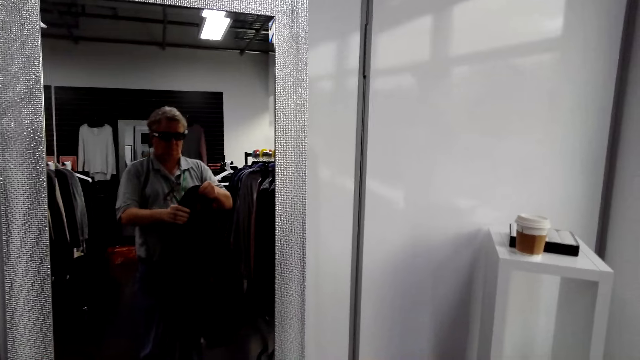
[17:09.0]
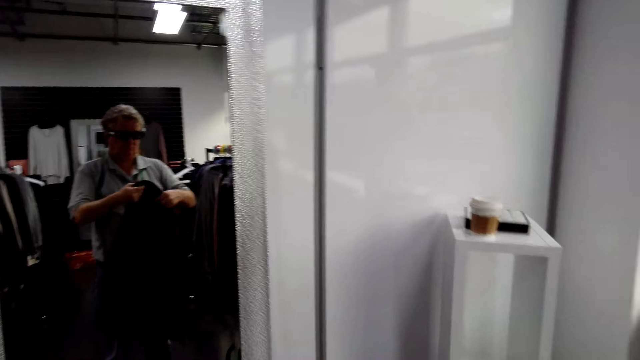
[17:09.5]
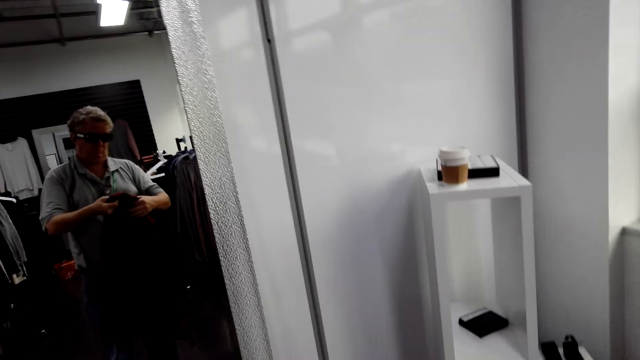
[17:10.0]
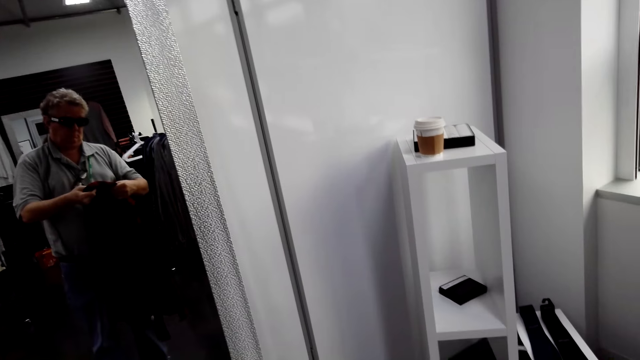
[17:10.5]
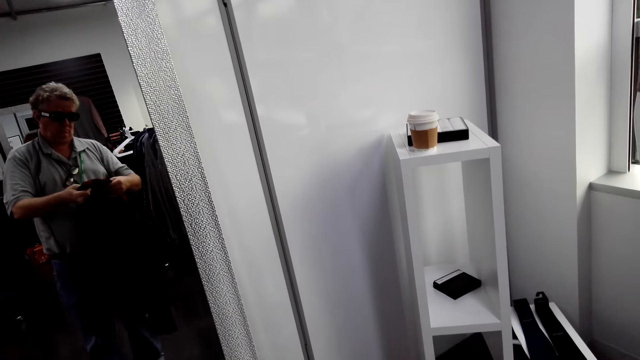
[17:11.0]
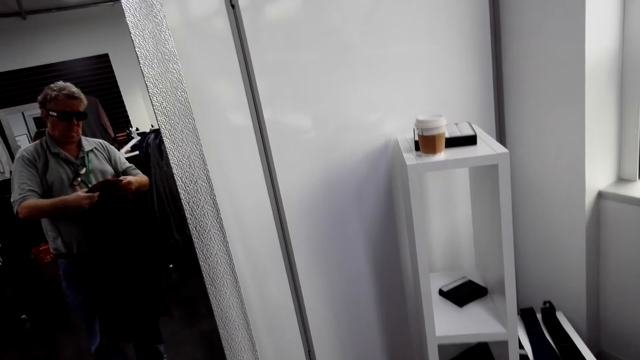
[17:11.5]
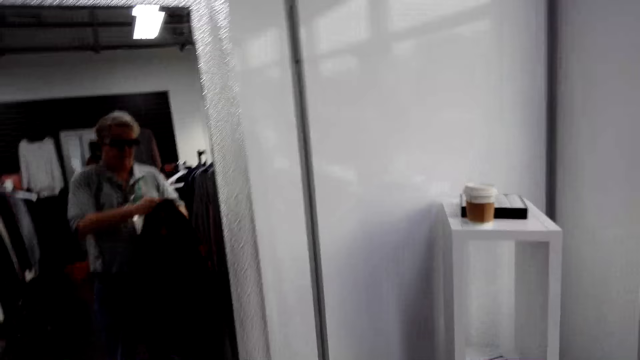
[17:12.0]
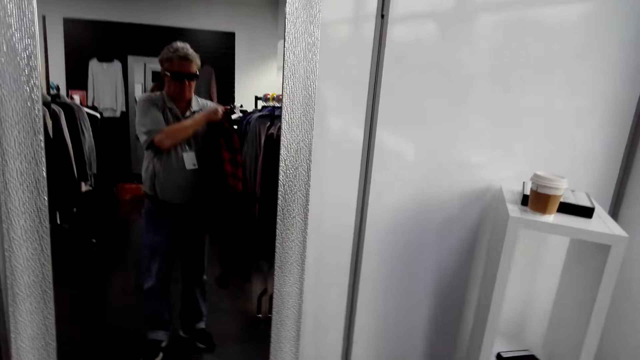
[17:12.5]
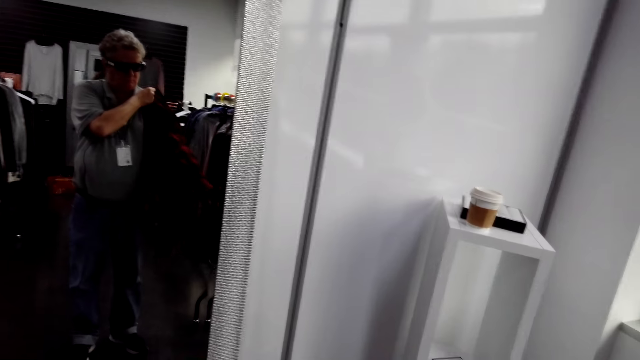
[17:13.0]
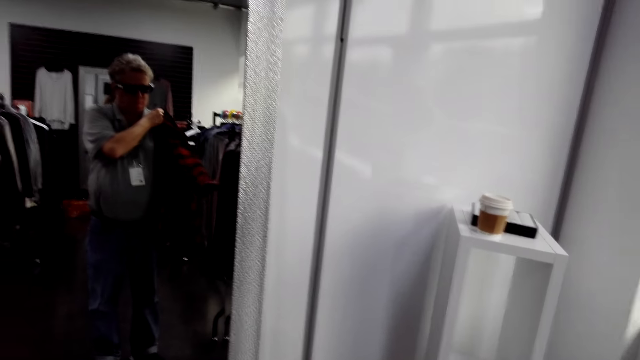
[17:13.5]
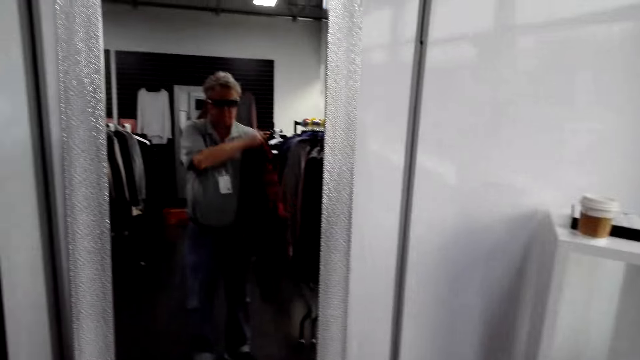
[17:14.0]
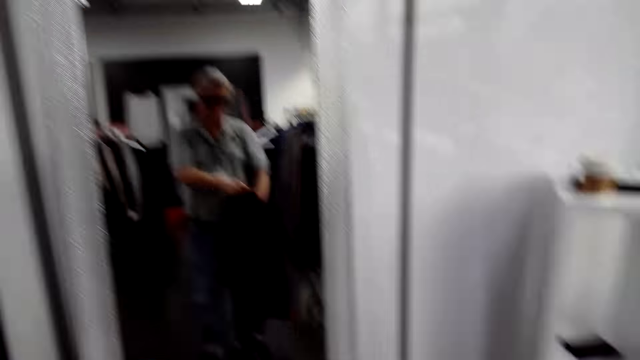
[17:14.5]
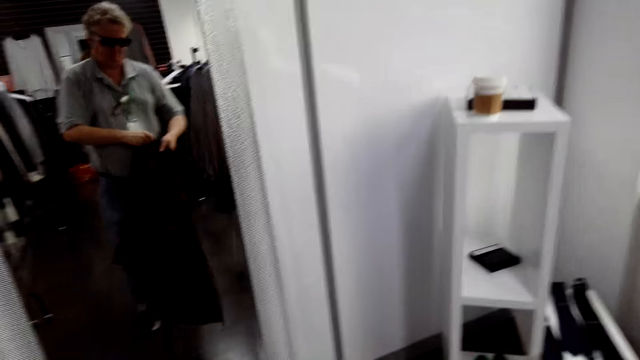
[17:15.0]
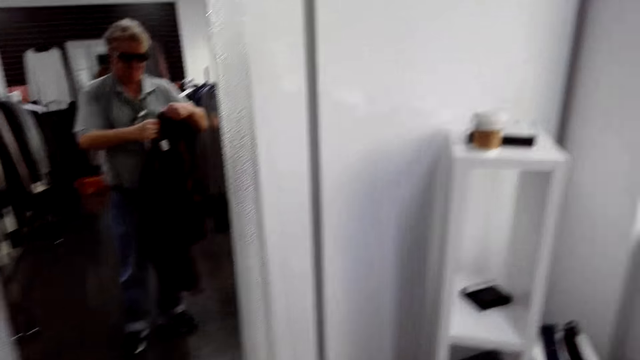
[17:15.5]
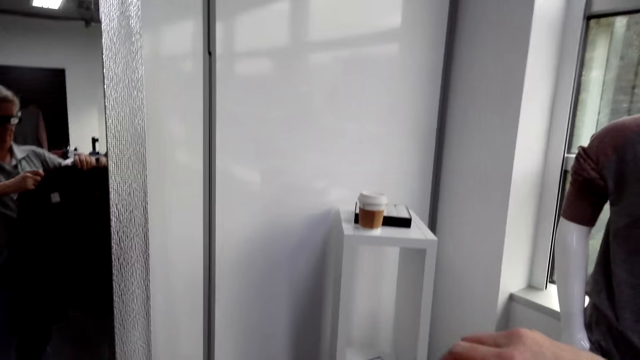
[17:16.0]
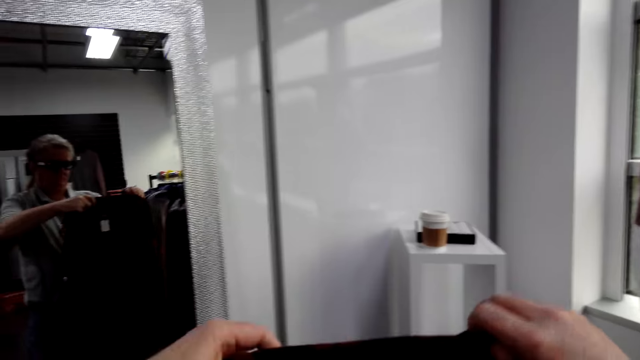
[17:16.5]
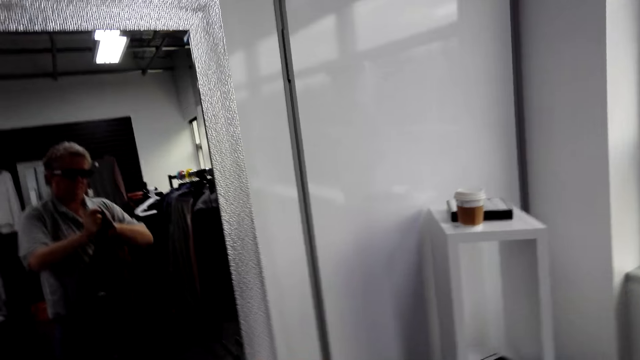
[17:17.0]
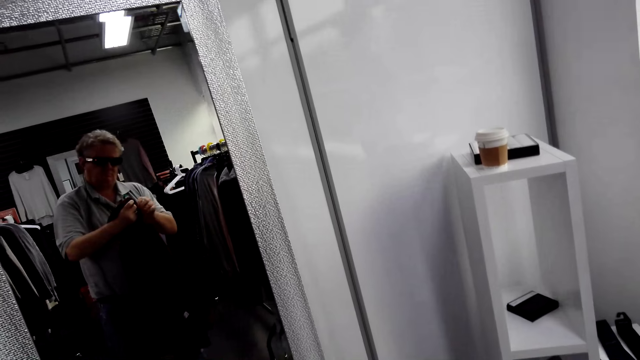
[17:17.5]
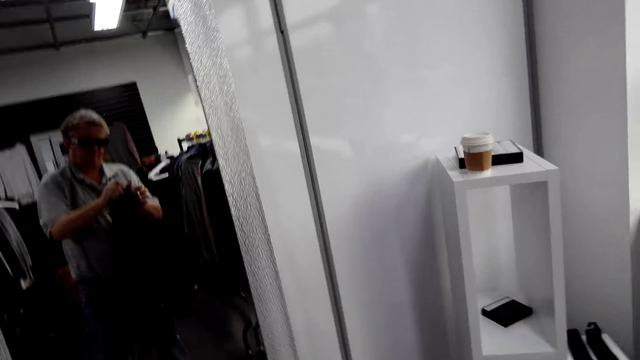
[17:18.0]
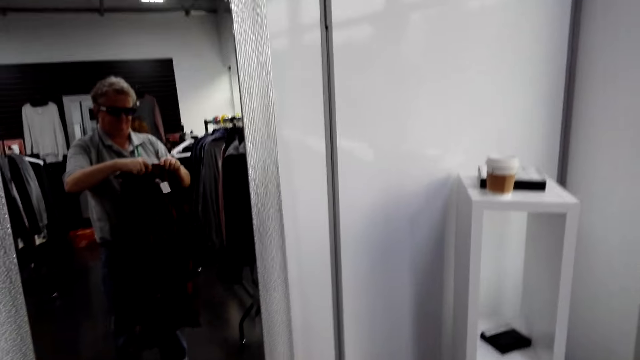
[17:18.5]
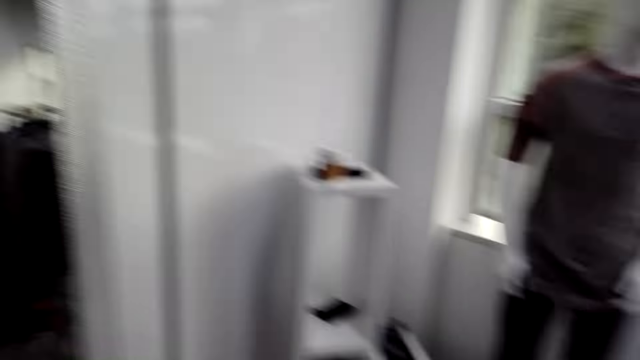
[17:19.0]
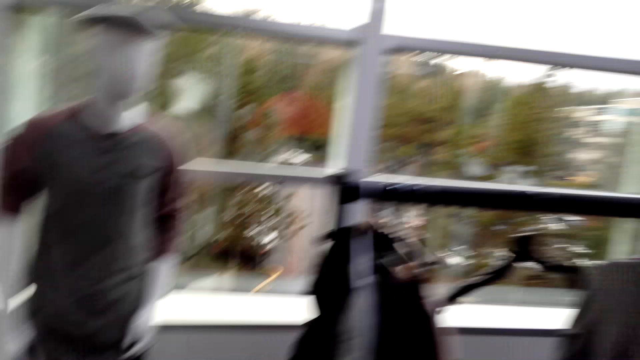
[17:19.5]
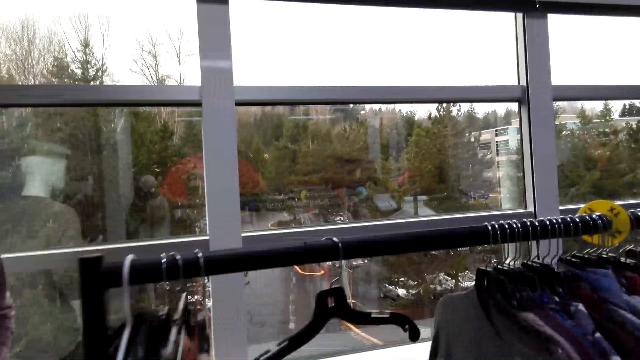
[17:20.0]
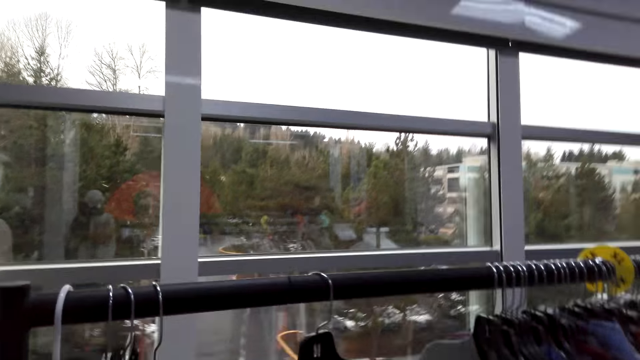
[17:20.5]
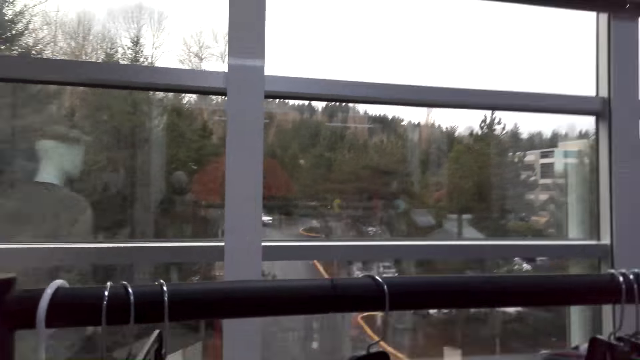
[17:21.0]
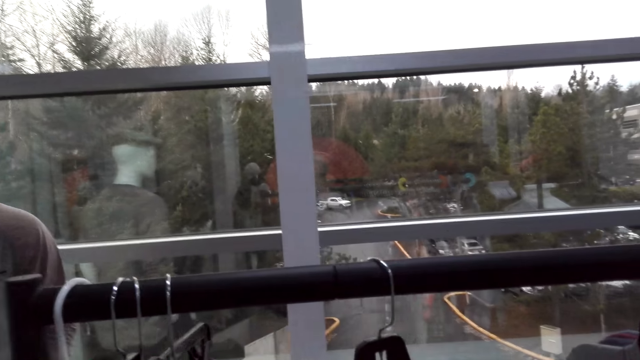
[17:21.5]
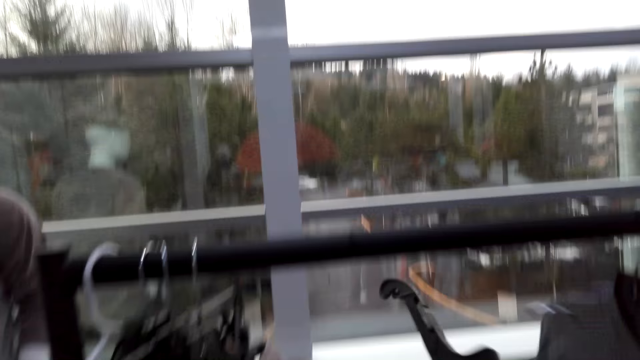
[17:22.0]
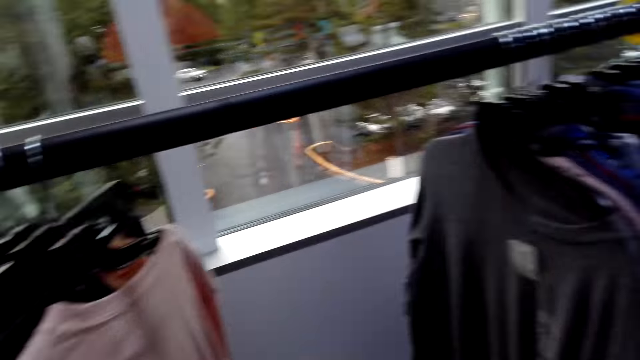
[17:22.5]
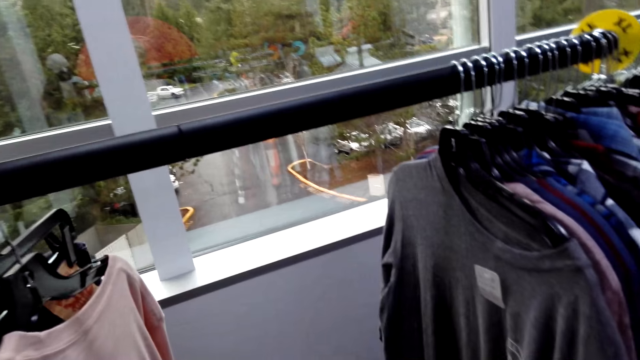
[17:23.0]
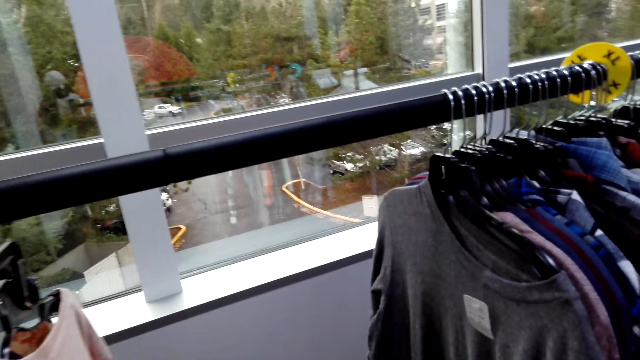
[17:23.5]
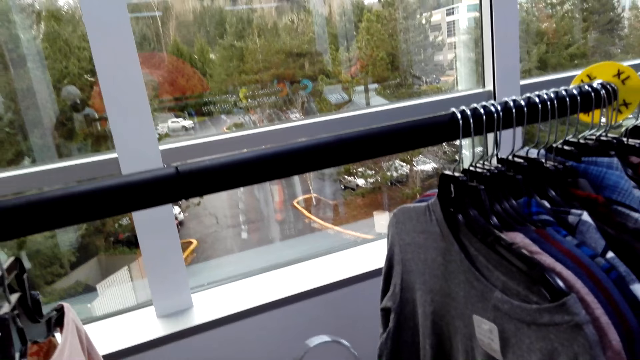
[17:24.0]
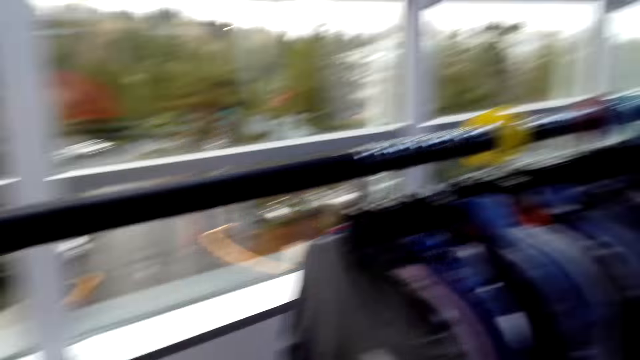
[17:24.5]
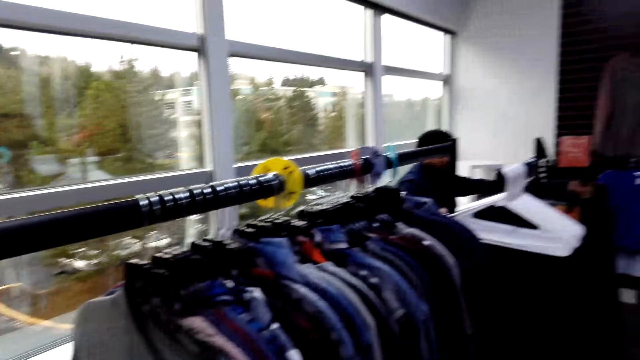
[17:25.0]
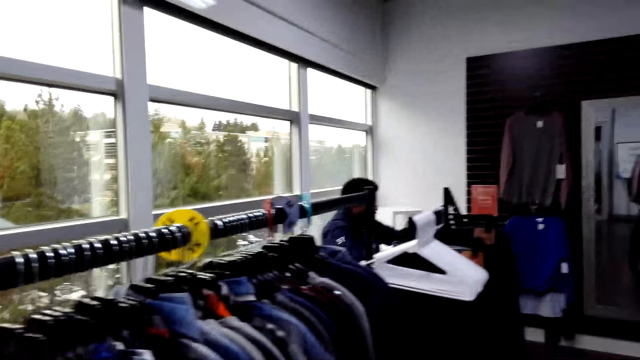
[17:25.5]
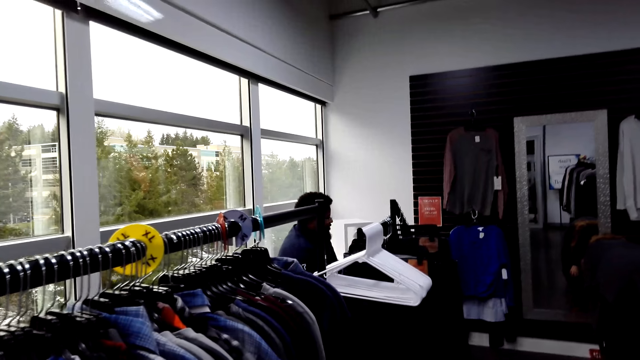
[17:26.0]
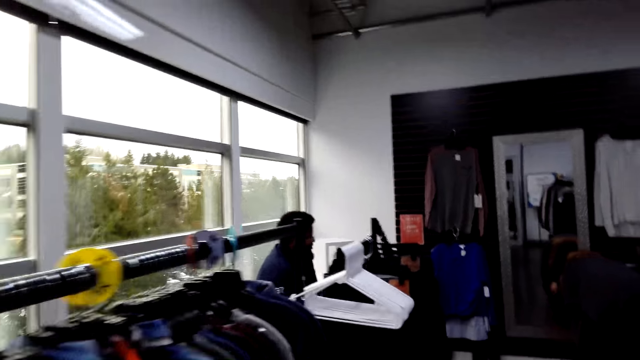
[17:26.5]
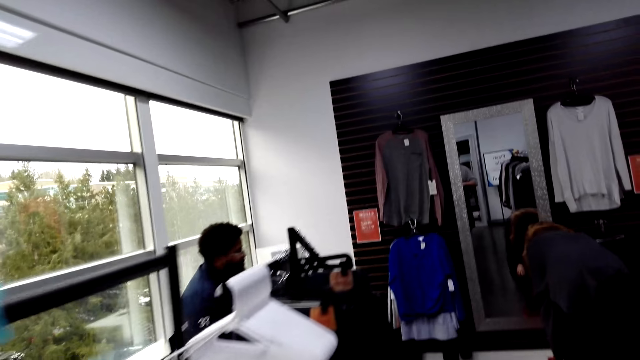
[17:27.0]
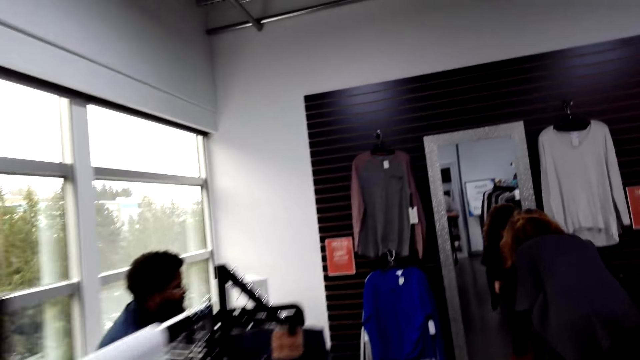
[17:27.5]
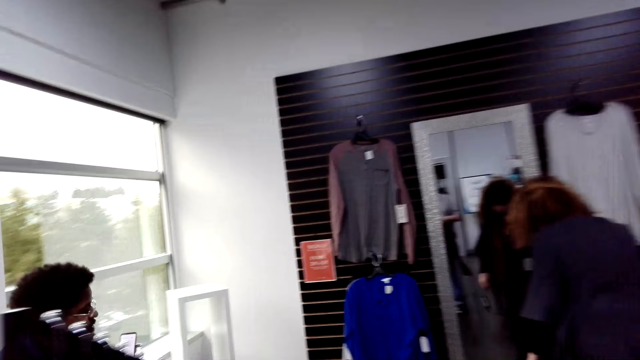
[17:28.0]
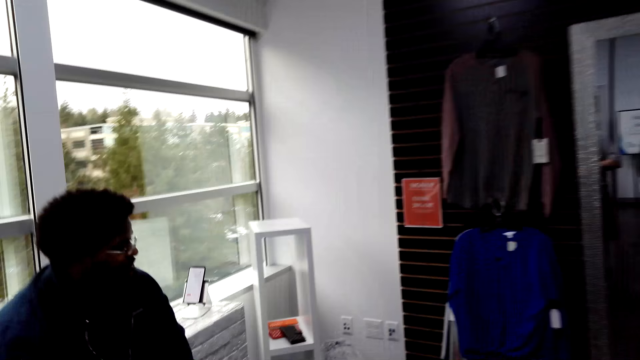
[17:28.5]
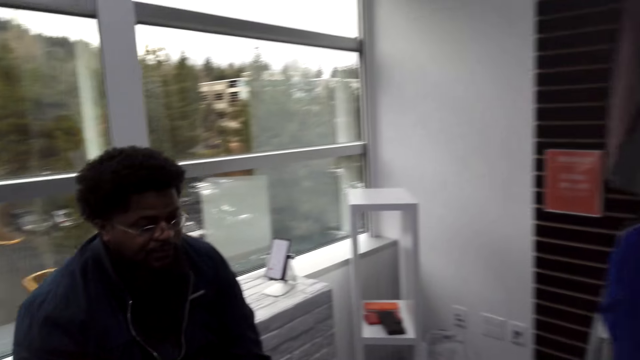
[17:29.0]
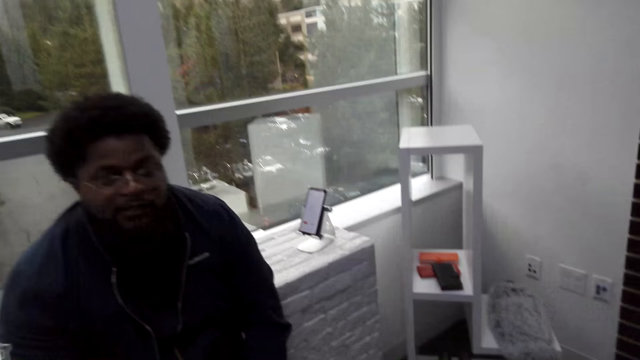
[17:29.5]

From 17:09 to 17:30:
The camera wearer adjusts a cloth. They look at the piece of cloth. They turn around. They pick up a hanger on the bar holder. They turn around. A man converses with the camera wearer. The camera wearer walks around the shop.
